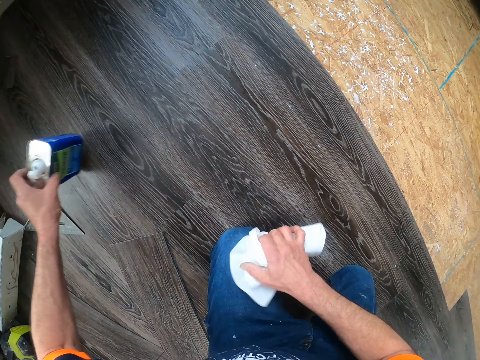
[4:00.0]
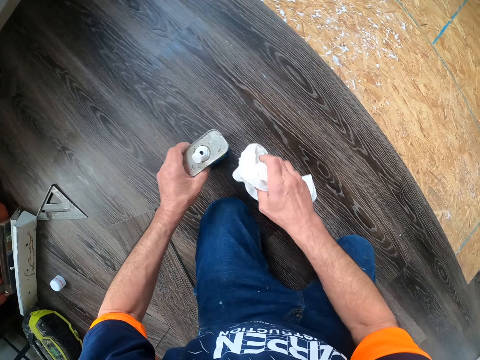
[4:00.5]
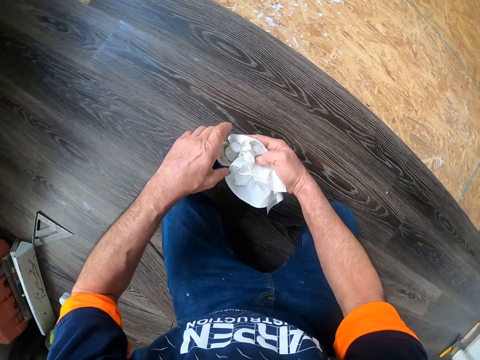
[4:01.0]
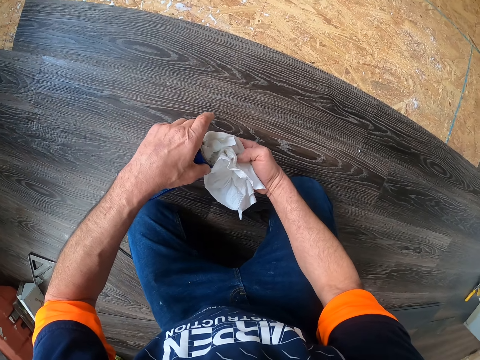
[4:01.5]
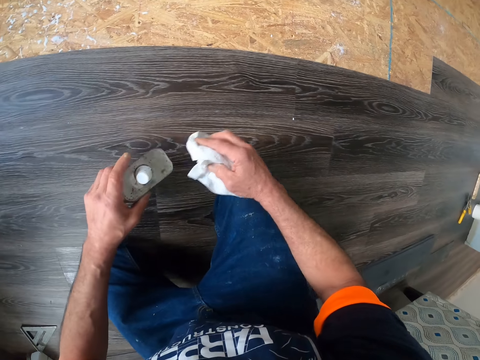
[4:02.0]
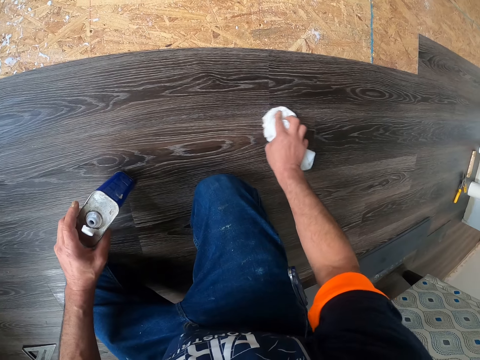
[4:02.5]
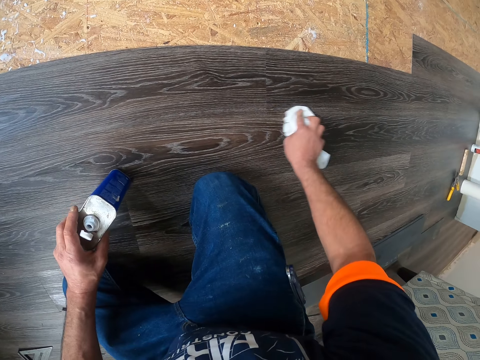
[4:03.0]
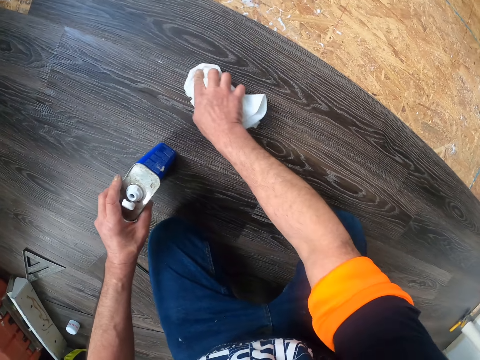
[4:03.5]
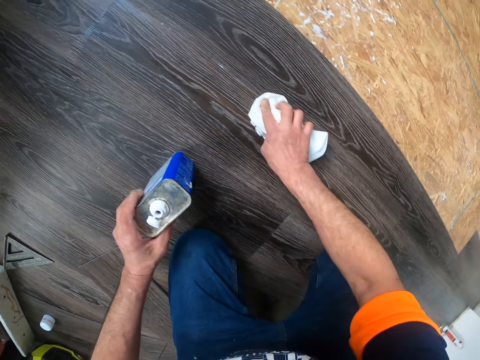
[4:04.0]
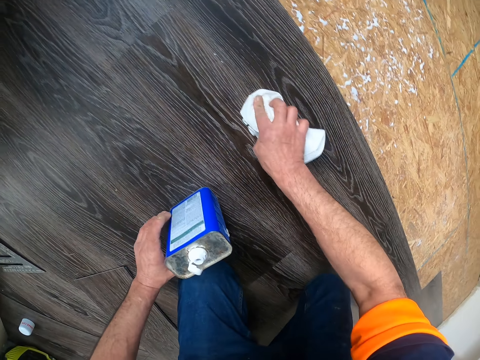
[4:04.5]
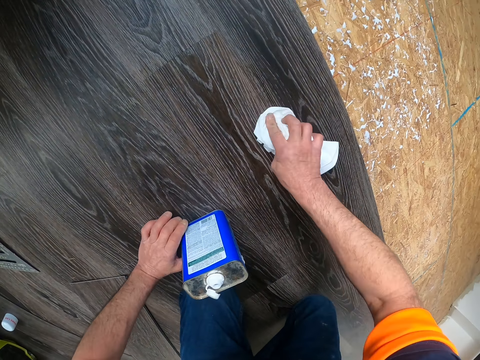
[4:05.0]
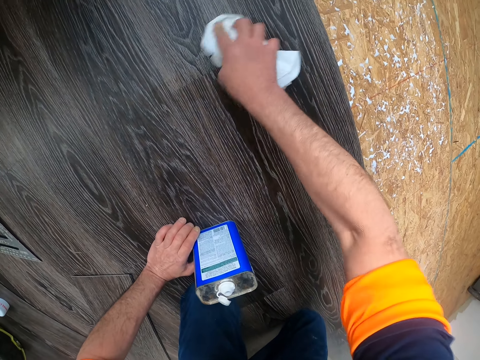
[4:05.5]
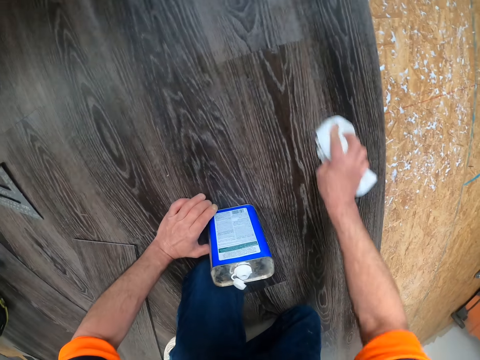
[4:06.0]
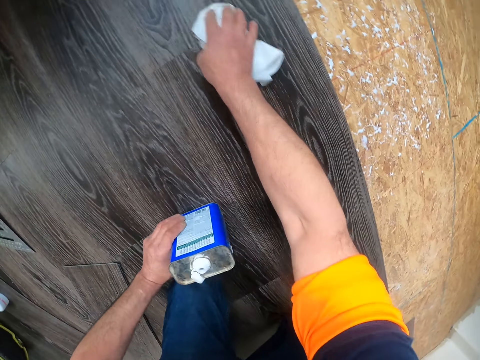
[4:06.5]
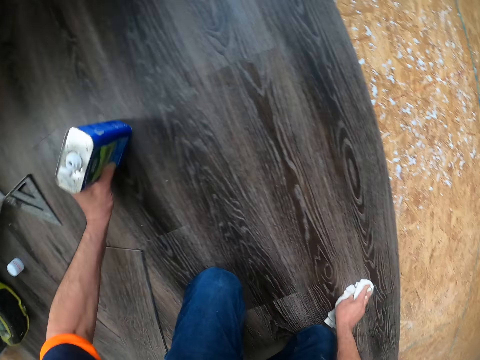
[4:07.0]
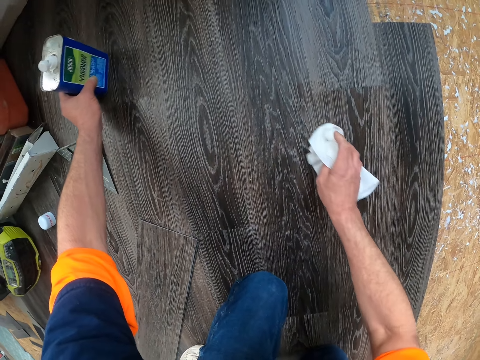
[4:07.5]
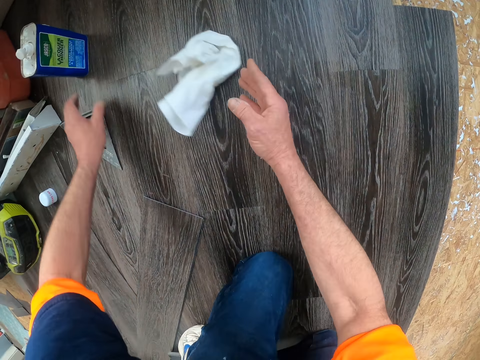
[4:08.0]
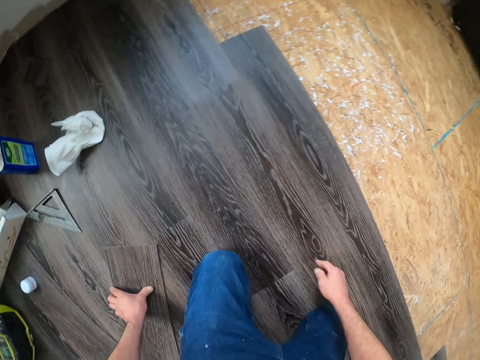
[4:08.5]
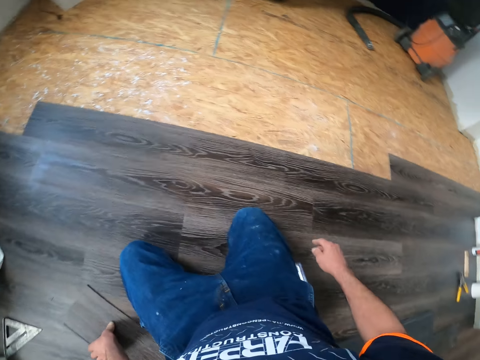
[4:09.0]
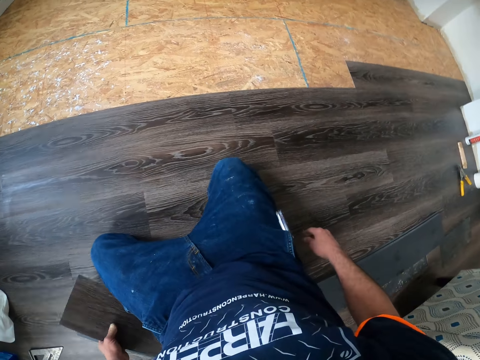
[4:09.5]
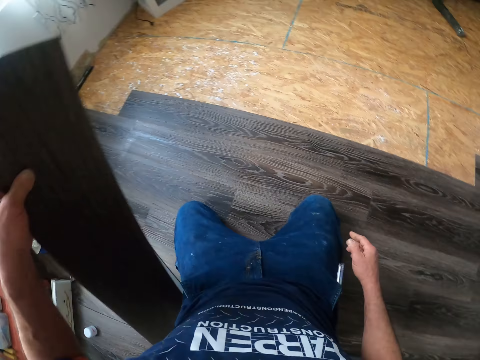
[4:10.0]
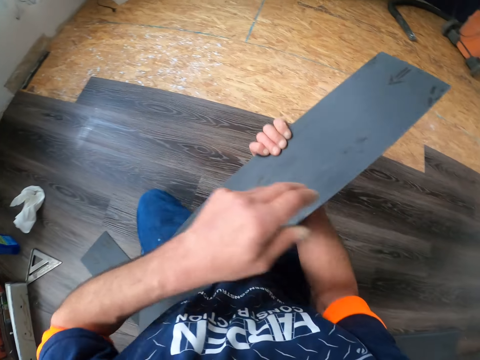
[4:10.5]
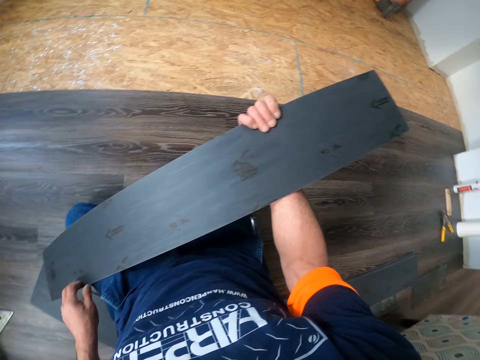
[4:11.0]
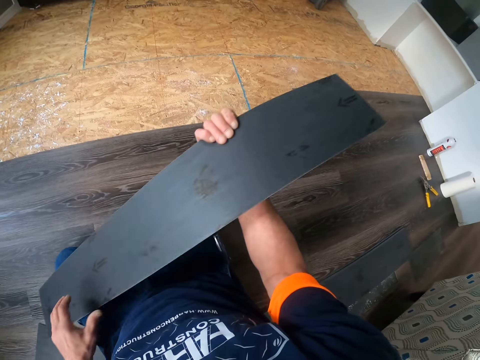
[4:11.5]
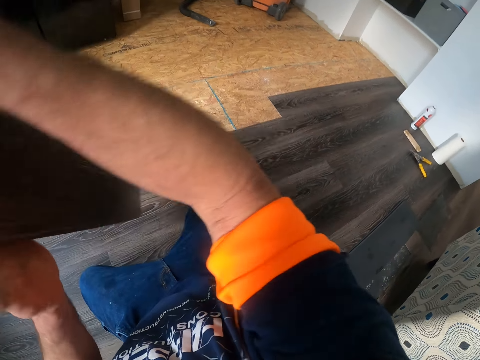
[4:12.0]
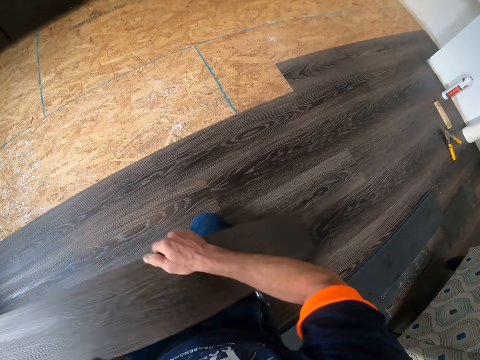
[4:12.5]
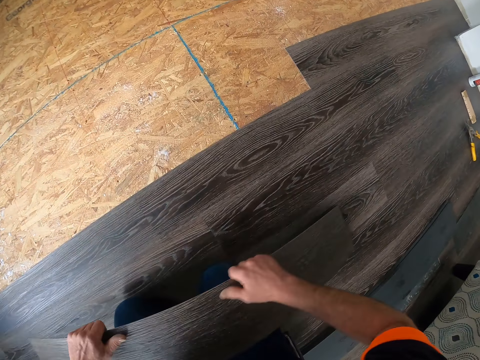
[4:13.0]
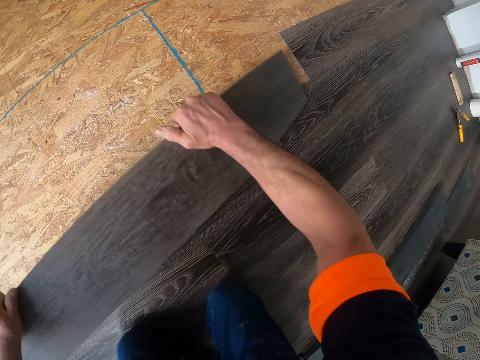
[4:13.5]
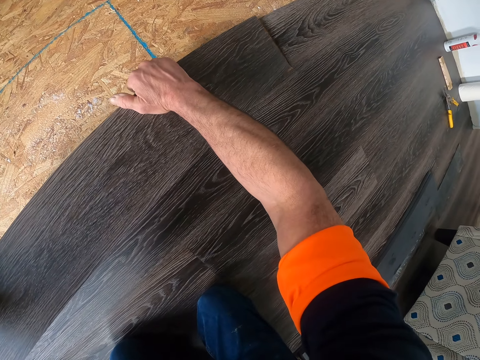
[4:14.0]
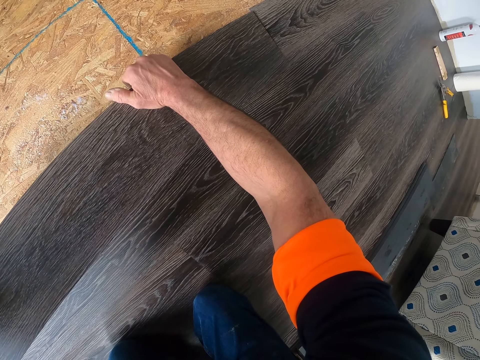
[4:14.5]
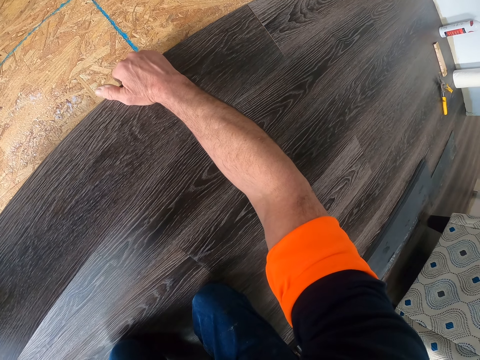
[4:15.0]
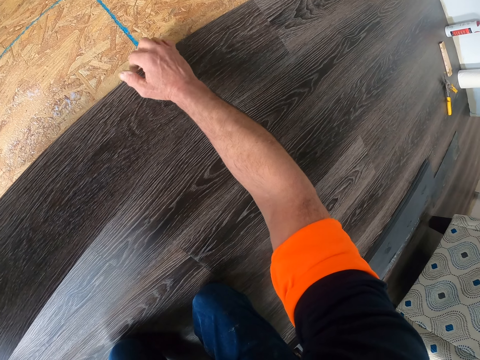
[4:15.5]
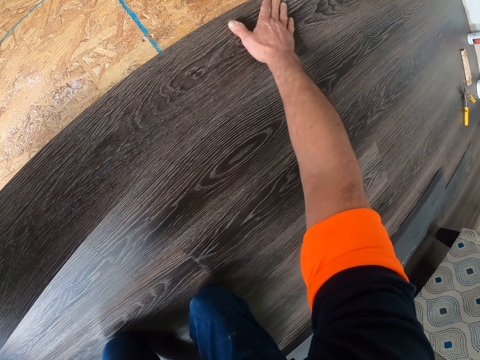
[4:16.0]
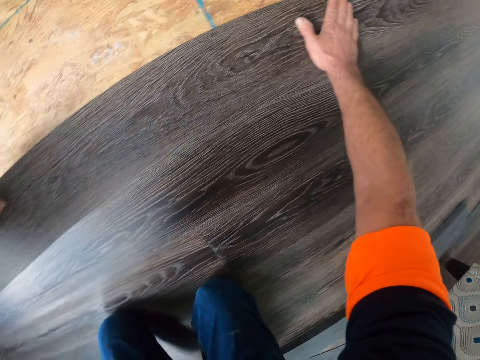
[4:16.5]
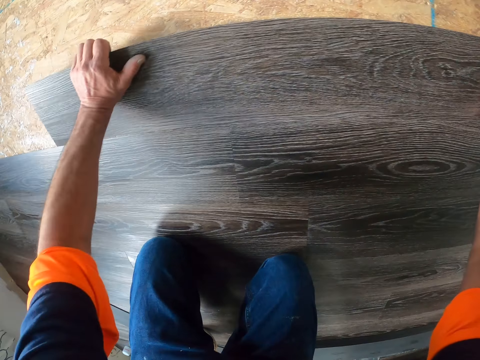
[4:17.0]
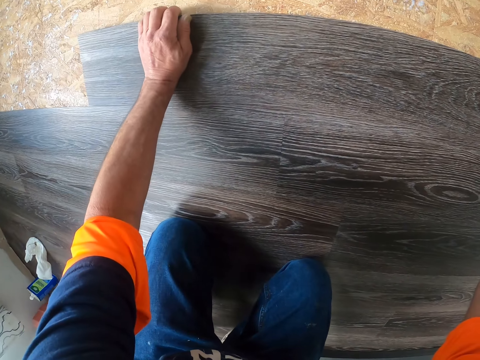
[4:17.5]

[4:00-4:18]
The camera wearer puts something on the towel or tissue. They pour something into the tissue. They wipe the floor with the tissue. They put something aside on the floor. They put the tissue aside. They throw the towel on the floor. They pick up the plywood or vinyl tile from the floor. They turn the vinyl tile, hold the vinyl tile, turn the vinyl tile, and hold the vinyl tile. They put the vinyl tile on the floor.

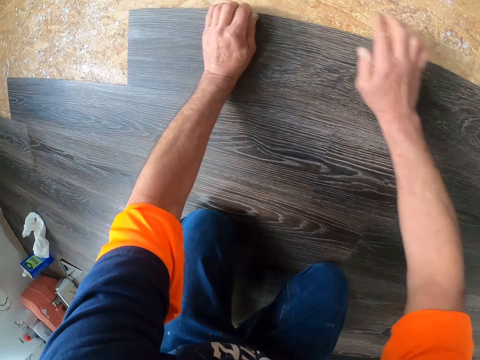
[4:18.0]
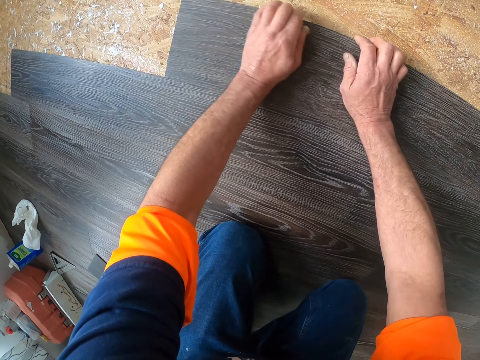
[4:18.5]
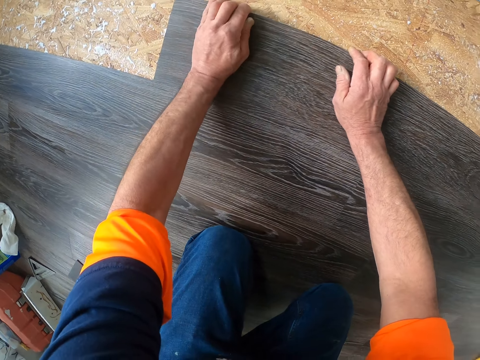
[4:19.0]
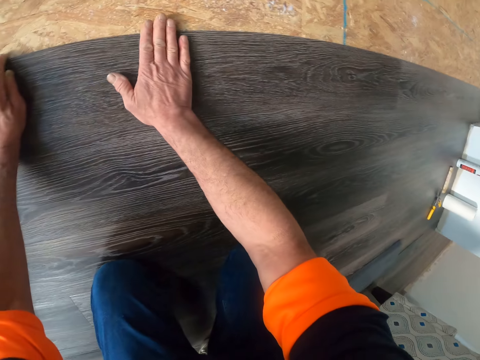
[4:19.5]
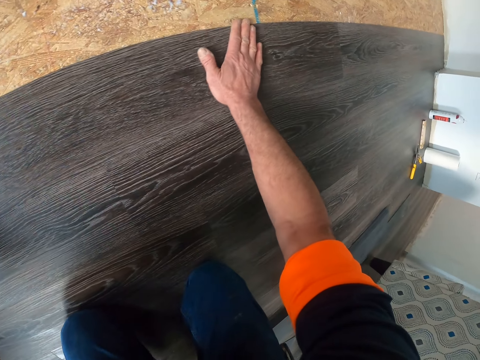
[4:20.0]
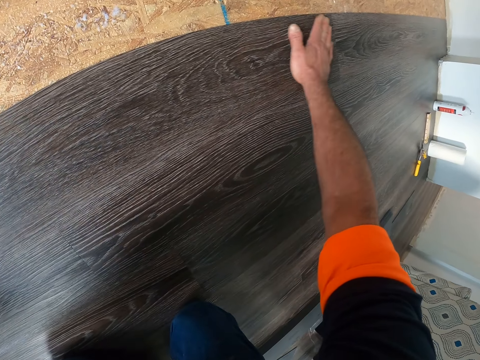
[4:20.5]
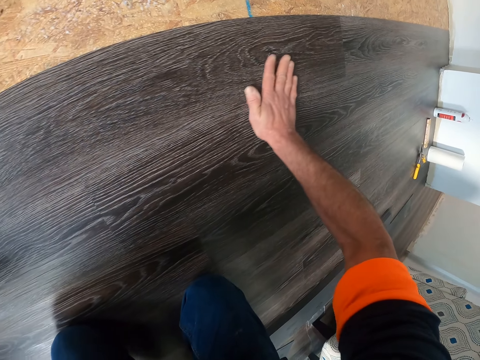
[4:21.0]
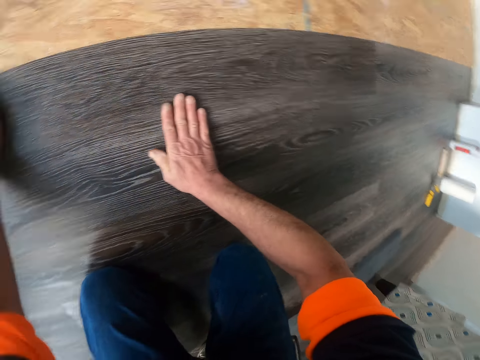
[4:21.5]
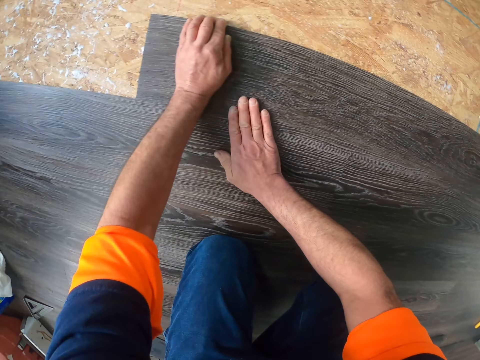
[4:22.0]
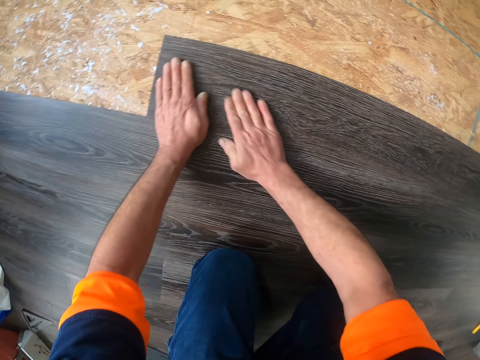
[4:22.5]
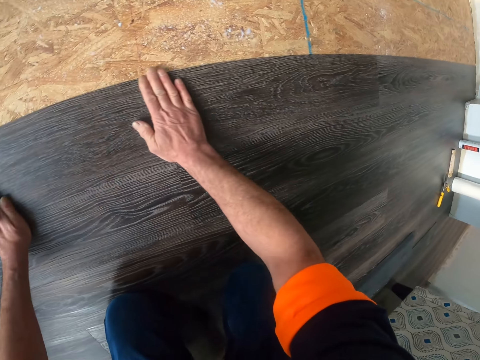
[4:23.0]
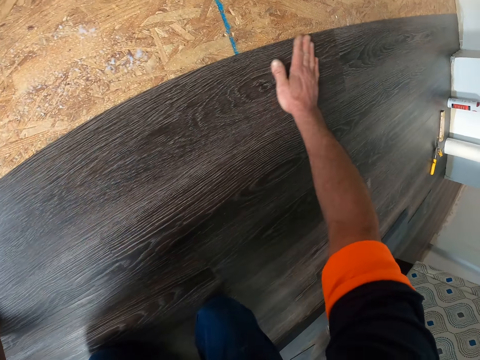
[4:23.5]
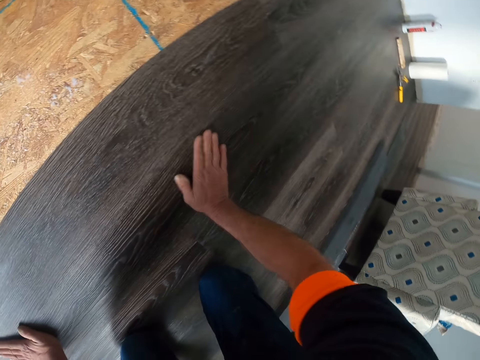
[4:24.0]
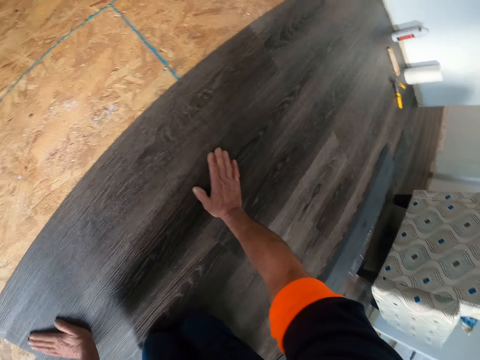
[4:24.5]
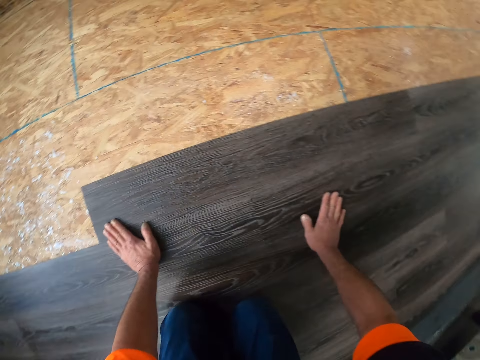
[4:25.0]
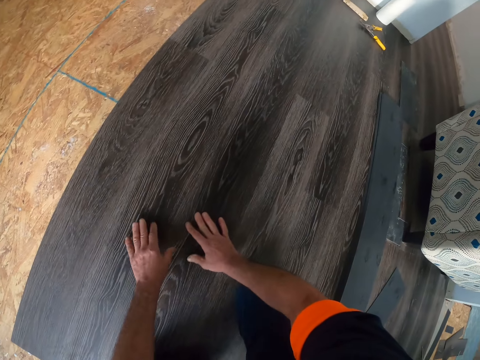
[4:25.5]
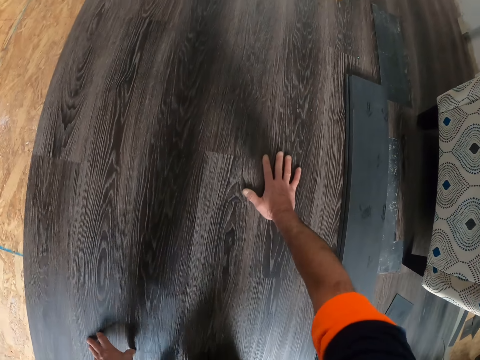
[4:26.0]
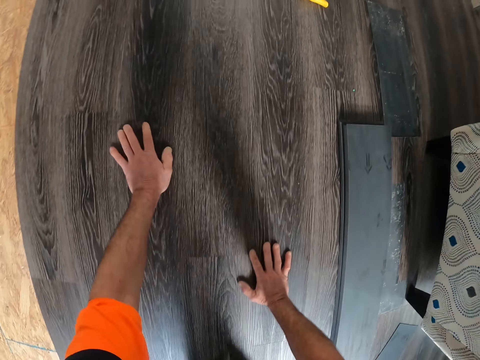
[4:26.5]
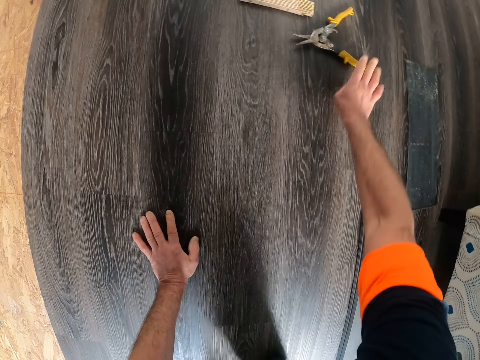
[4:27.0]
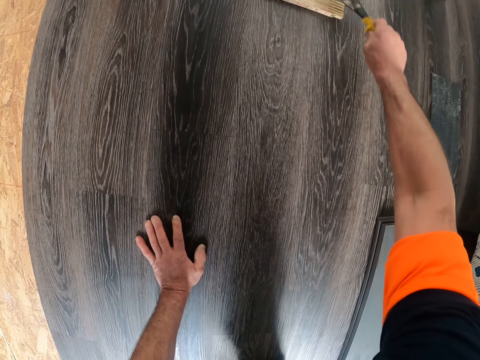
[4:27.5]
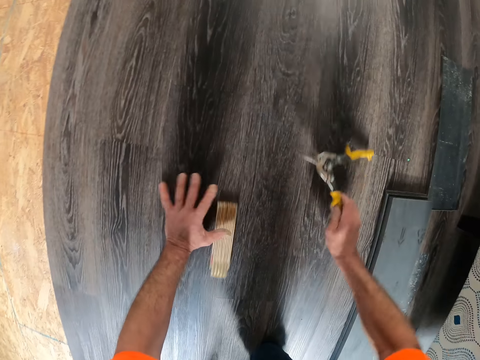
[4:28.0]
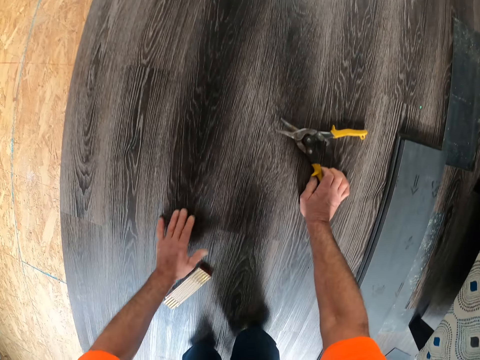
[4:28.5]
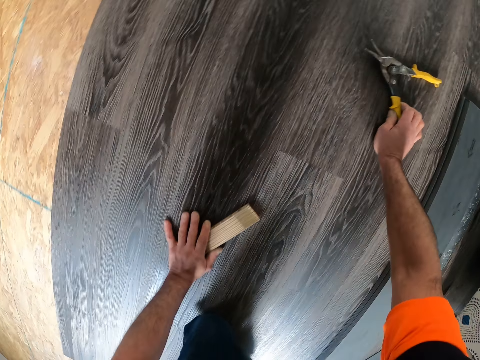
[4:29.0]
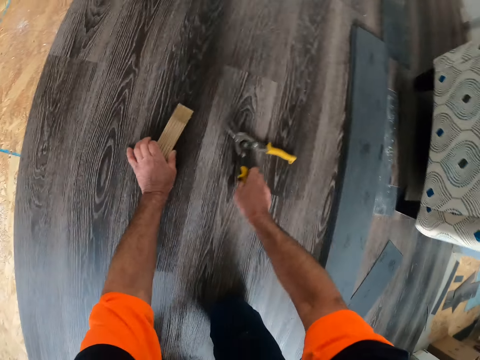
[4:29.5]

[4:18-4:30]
The camera wearer is pressing the vinyl tile. They touch the floor. They are crawling towards the cutter scissors. They pick up the cutter scissors or pliers from the floor. They pull a tool with the pliers. They move something using the cutter scissors. They touch something.
